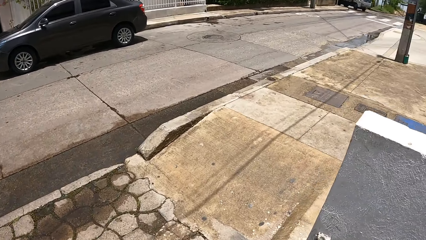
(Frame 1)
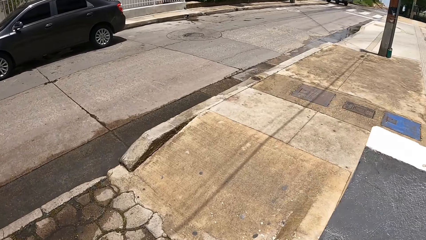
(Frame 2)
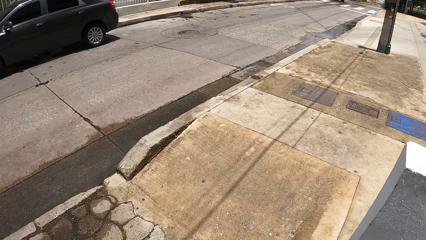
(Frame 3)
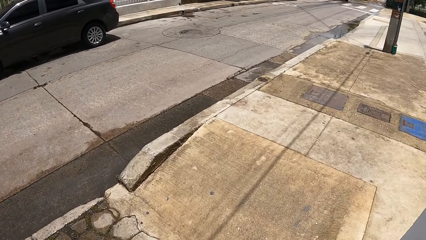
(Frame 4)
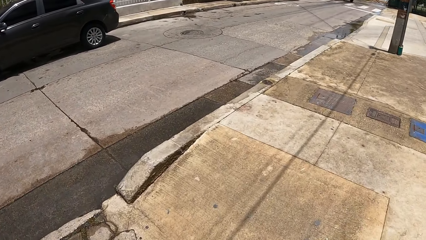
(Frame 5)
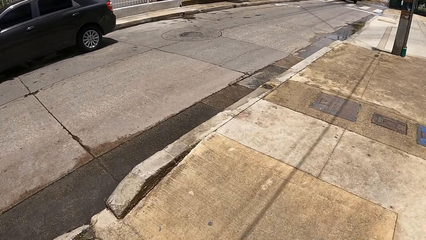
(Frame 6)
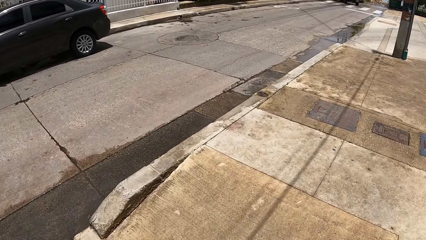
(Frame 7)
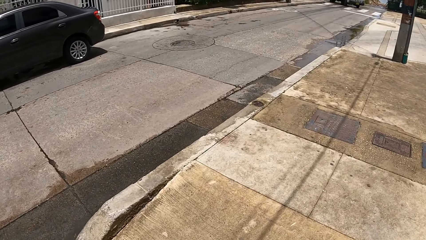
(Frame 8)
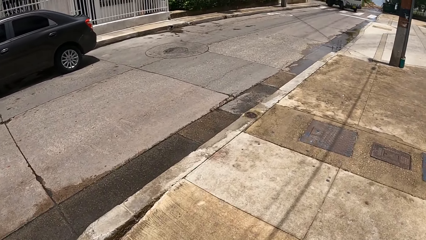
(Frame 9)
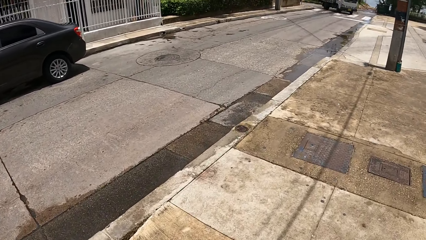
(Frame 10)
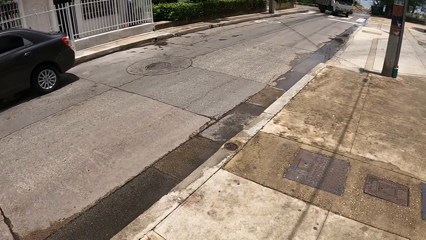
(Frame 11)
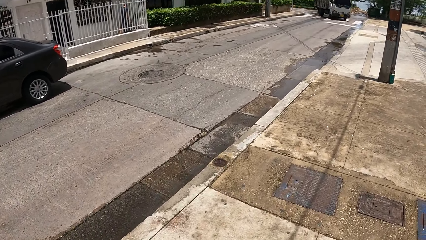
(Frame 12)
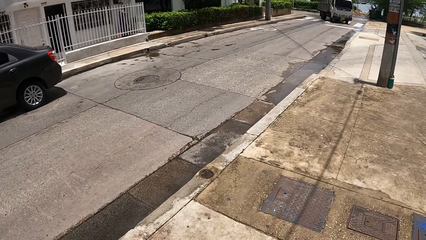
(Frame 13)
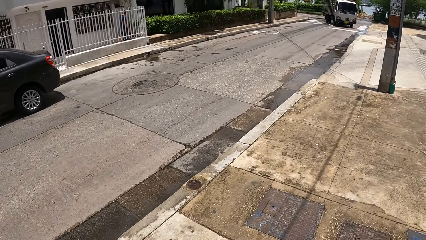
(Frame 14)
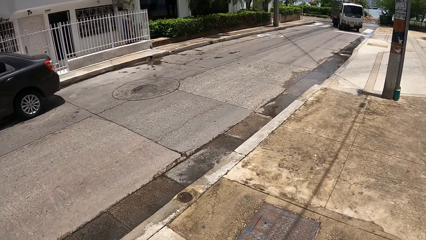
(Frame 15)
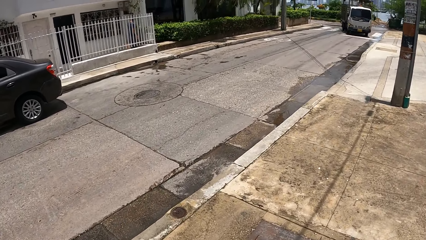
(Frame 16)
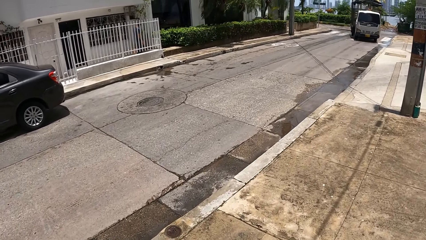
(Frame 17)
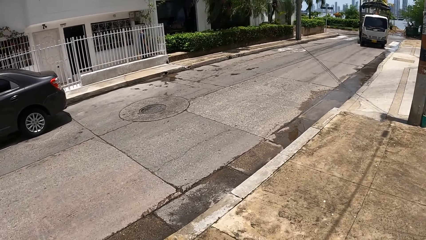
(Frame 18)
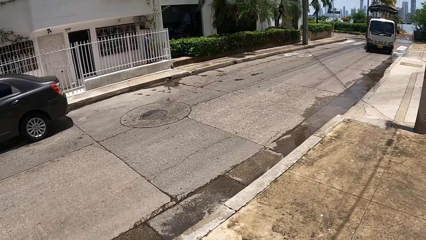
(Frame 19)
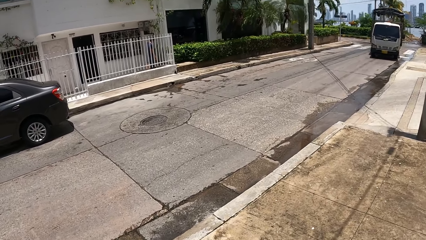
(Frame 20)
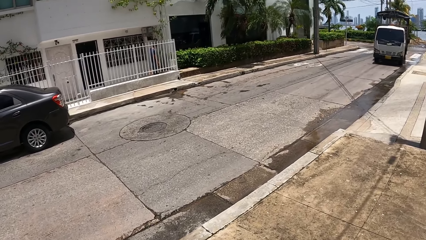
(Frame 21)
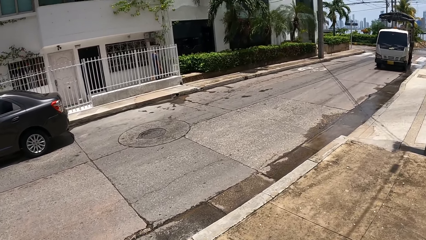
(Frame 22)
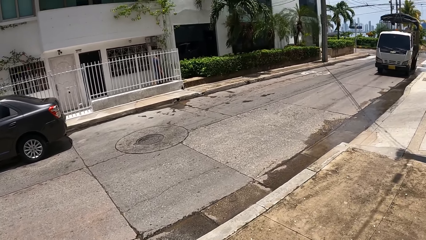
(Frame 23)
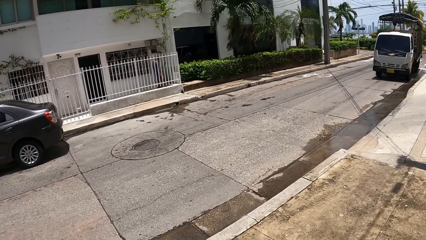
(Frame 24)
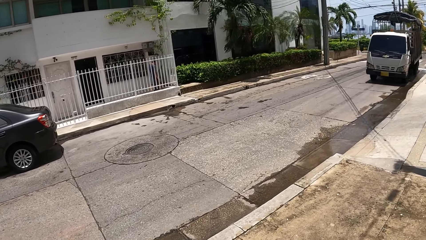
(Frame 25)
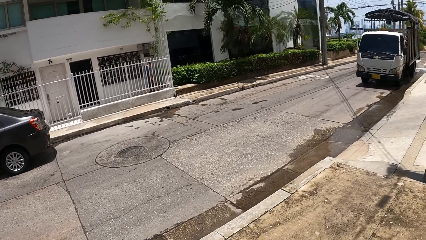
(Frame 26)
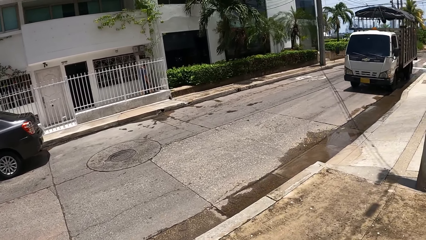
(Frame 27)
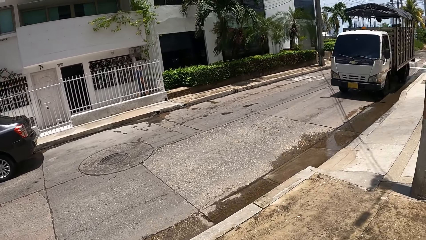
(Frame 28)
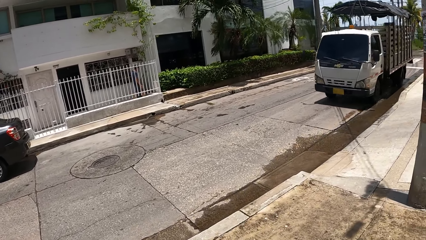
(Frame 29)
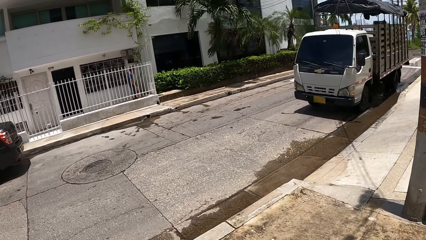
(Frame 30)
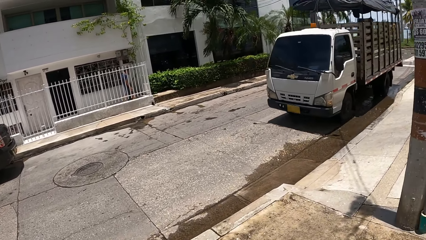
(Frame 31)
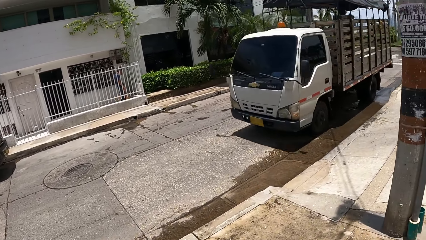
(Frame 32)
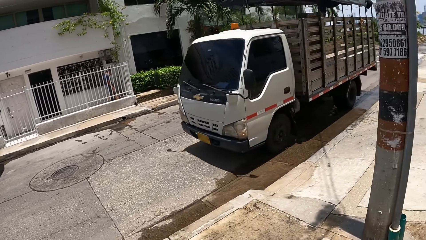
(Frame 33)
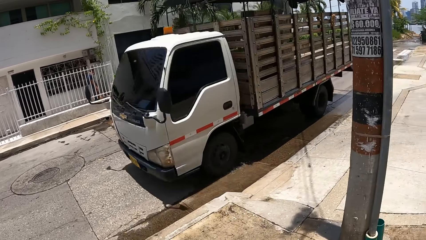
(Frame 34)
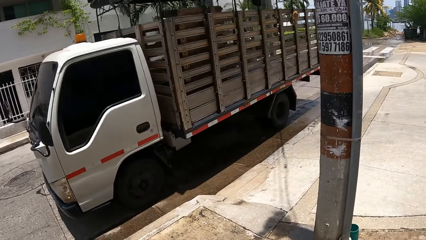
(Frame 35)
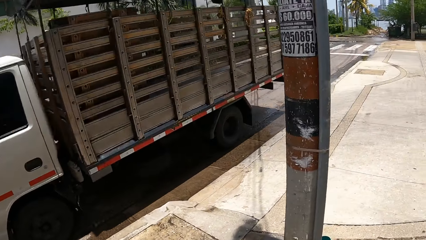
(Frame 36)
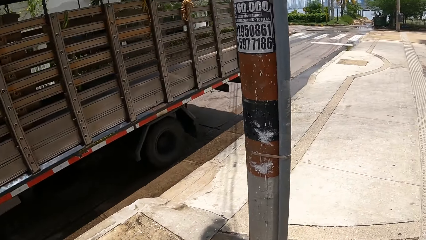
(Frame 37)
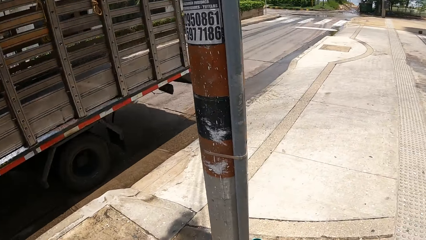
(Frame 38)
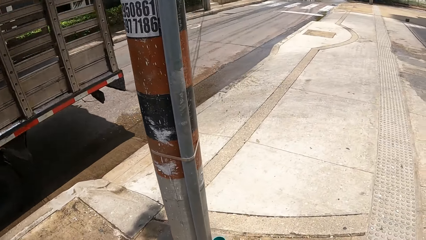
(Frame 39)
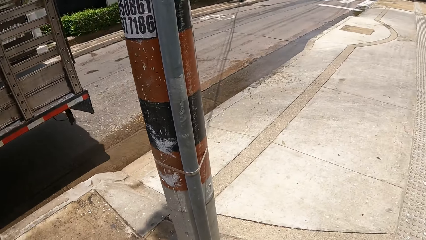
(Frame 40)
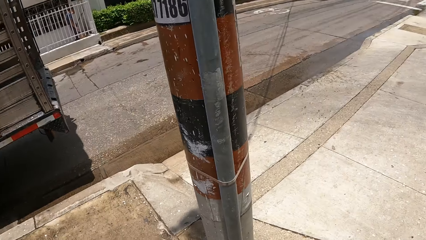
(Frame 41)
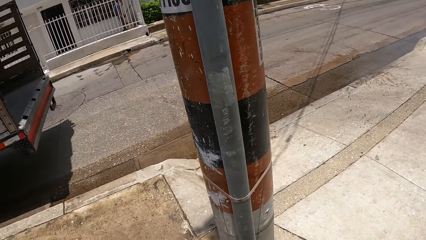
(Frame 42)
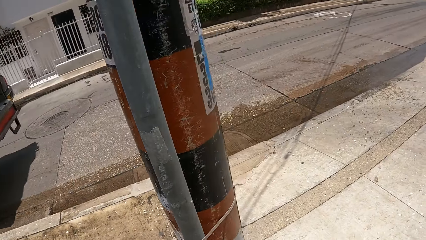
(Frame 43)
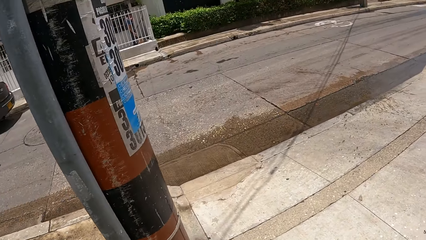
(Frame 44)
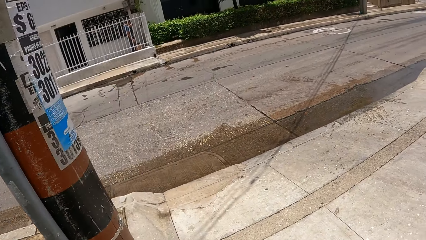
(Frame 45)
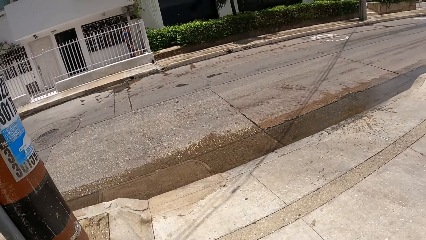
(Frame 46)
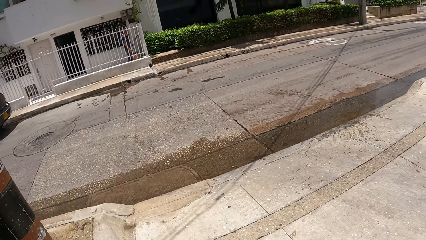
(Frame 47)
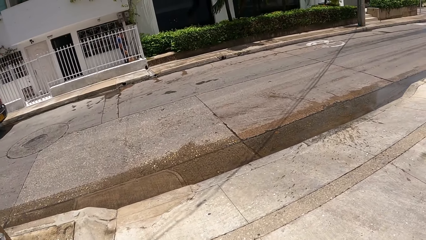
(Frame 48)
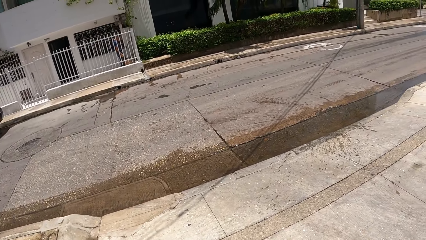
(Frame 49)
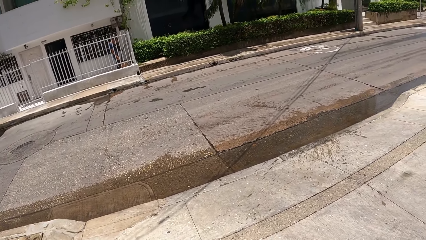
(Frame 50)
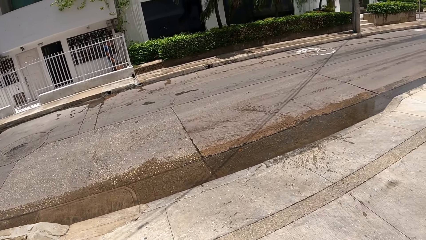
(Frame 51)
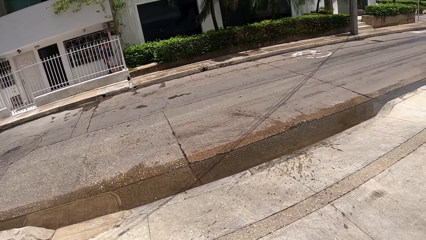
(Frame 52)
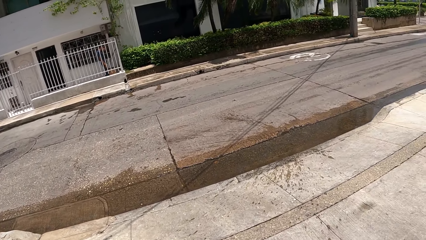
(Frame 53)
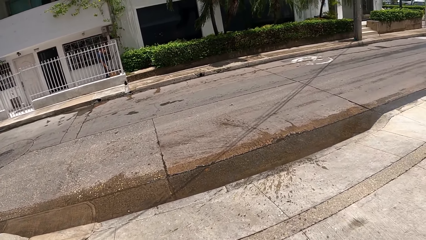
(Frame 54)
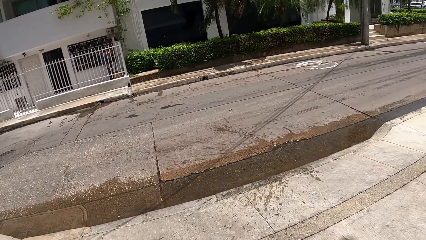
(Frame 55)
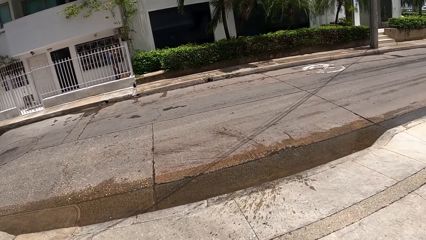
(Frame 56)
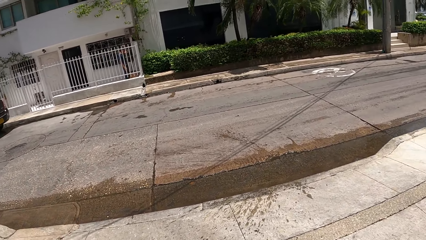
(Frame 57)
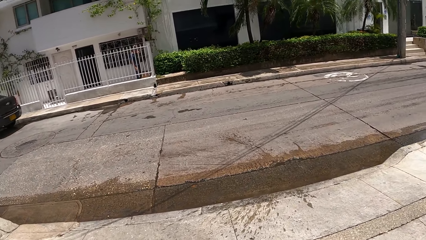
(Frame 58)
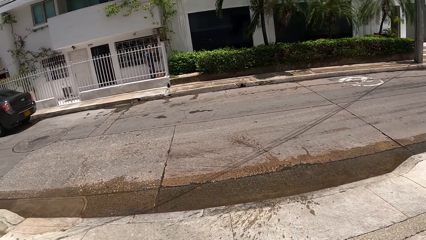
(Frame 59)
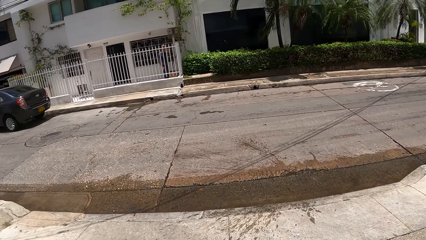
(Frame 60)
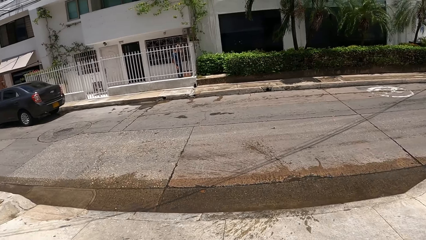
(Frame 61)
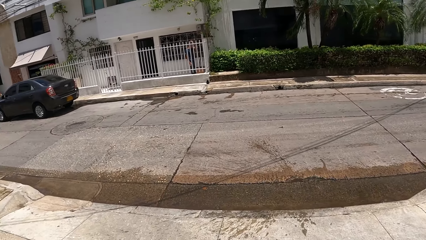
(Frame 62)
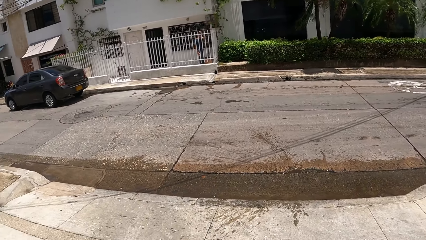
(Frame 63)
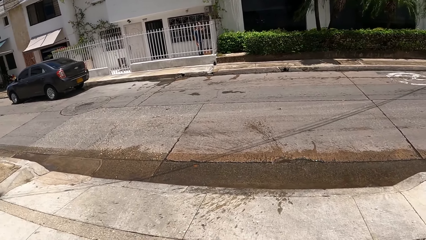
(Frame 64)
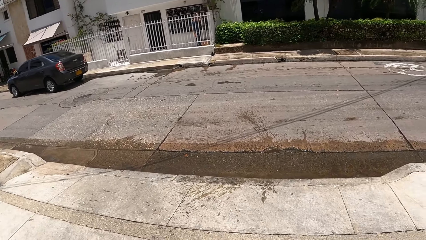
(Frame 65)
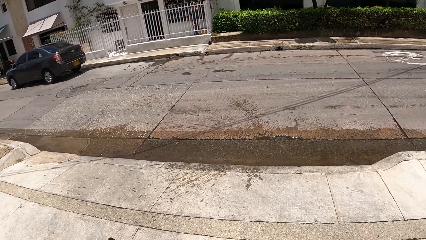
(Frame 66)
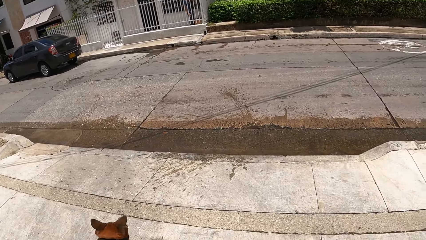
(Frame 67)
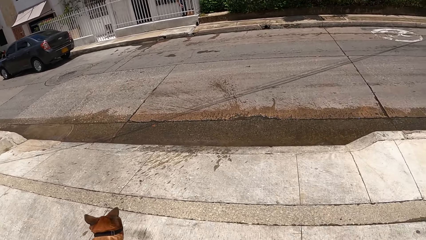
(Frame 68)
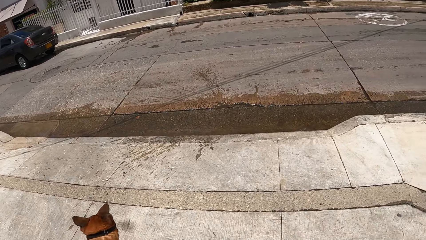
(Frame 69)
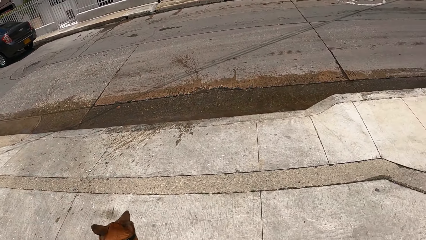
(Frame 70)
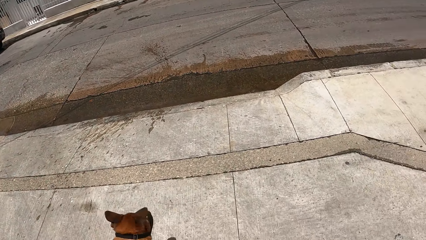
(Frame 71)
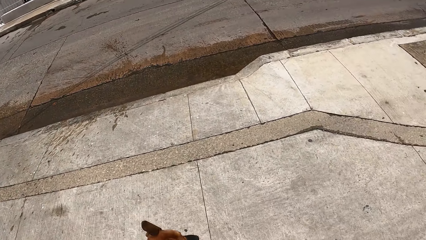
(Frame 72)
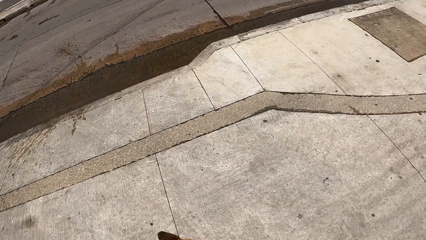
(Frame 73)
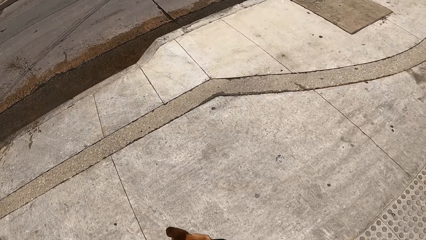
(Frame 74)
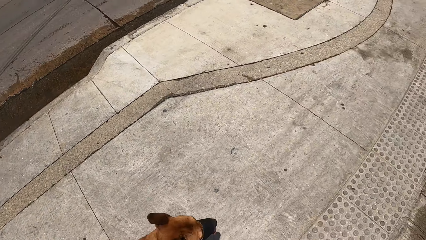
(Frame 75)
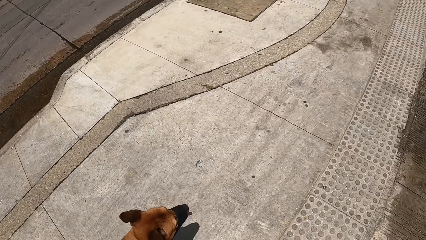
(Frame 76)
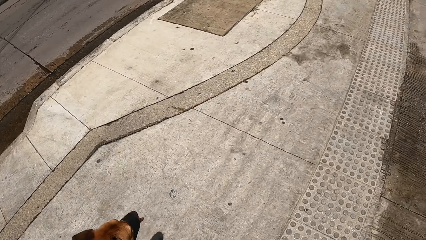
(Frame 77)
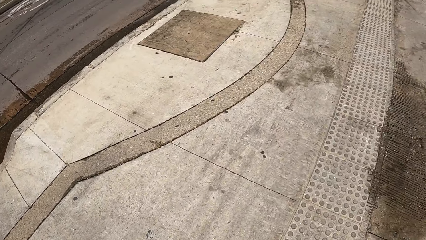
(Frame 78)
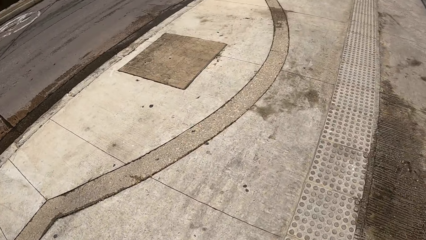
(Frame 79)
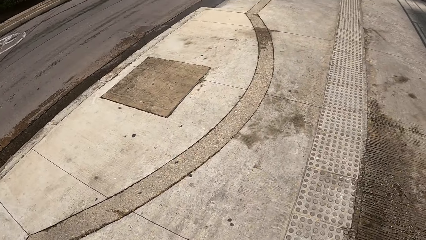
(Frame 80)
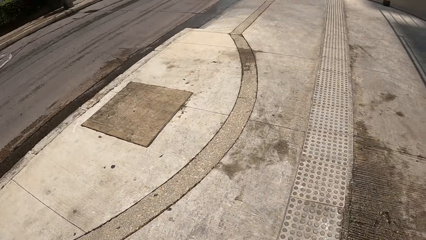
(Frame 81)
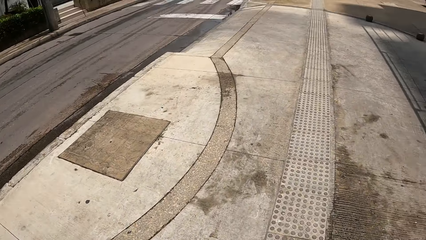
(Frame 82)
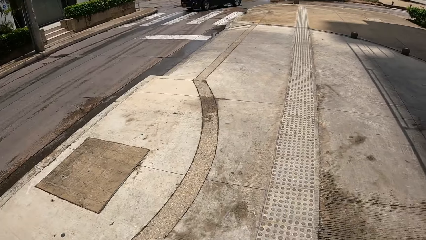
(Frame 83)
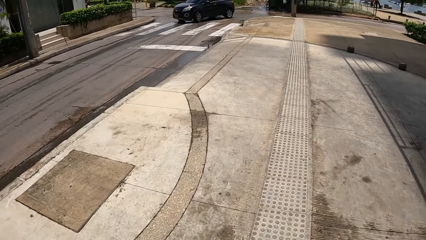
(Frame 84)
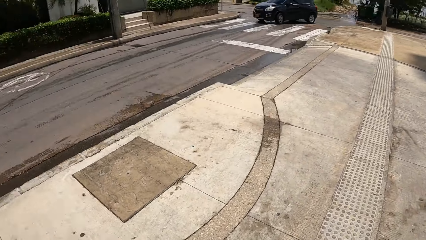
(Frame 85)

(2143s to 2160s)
The camera wearer walks a dog on a sidewalk. They look around a building. They walk the dog on the sidewalk.
